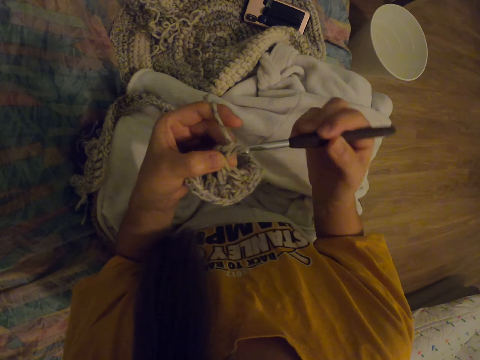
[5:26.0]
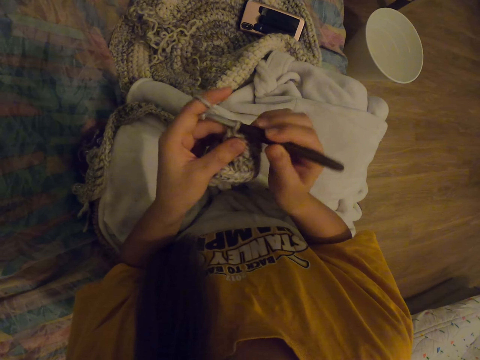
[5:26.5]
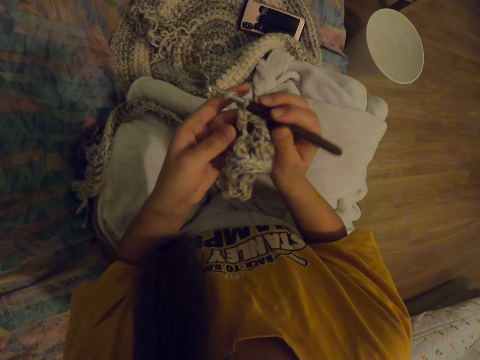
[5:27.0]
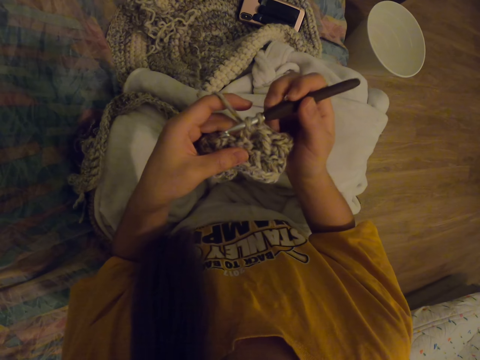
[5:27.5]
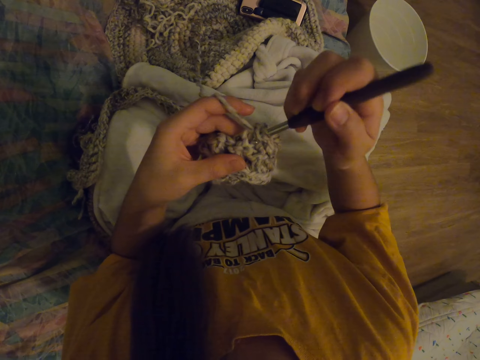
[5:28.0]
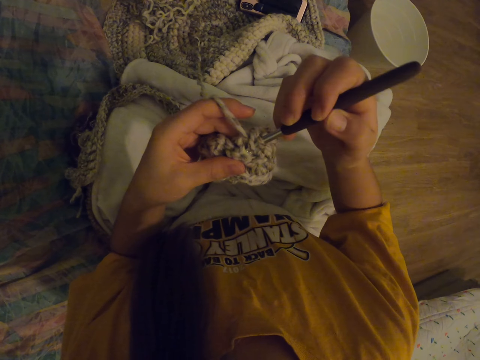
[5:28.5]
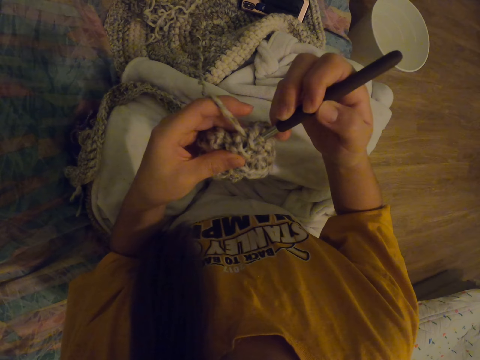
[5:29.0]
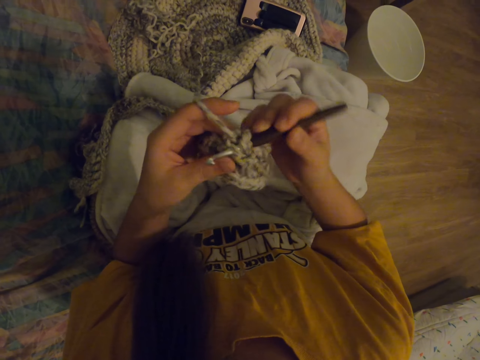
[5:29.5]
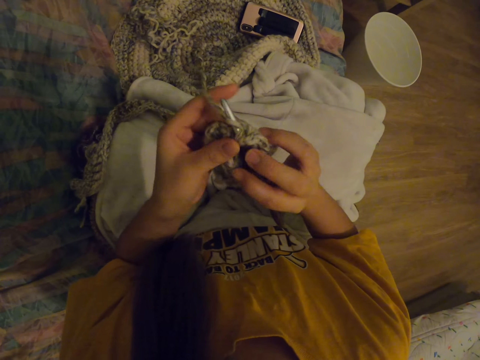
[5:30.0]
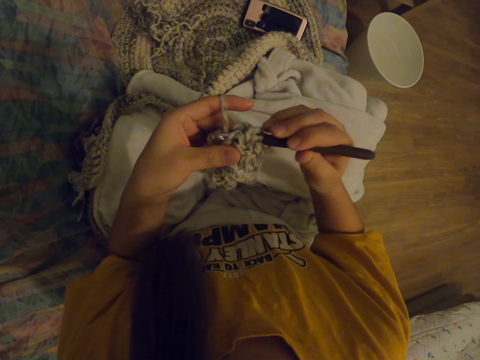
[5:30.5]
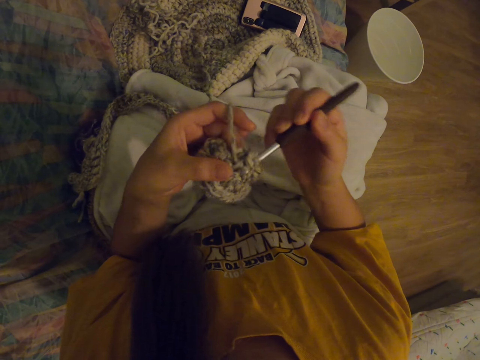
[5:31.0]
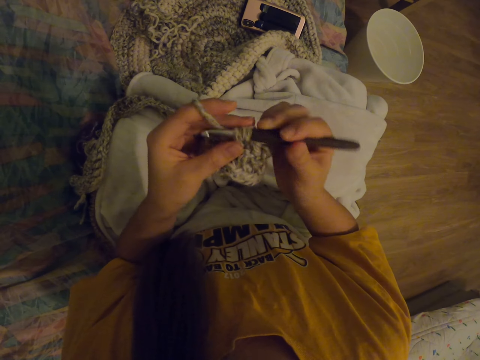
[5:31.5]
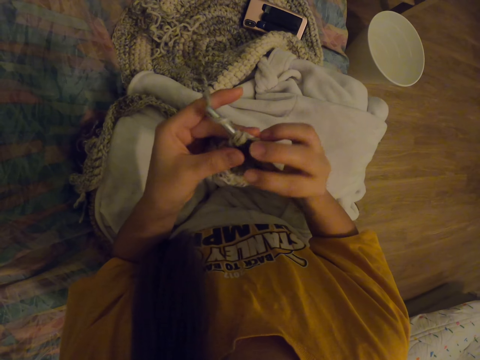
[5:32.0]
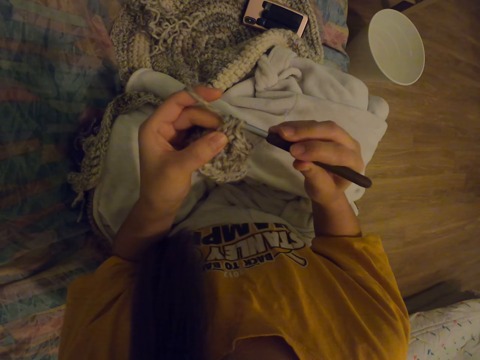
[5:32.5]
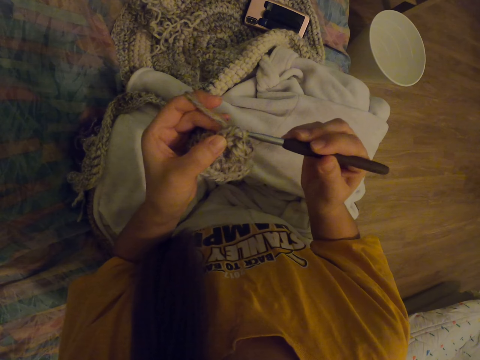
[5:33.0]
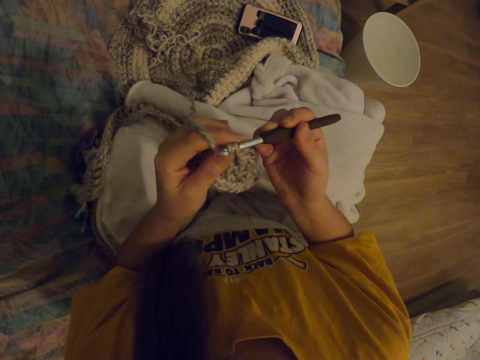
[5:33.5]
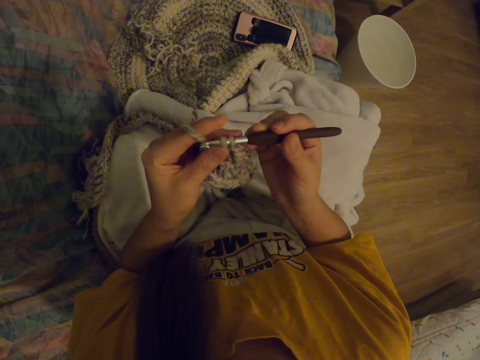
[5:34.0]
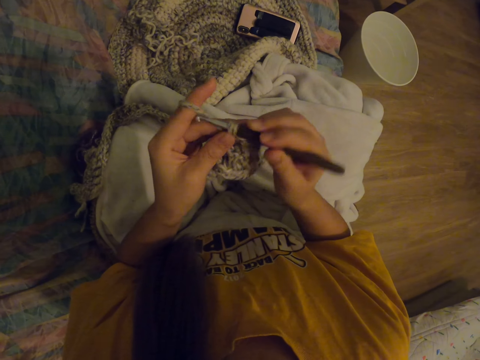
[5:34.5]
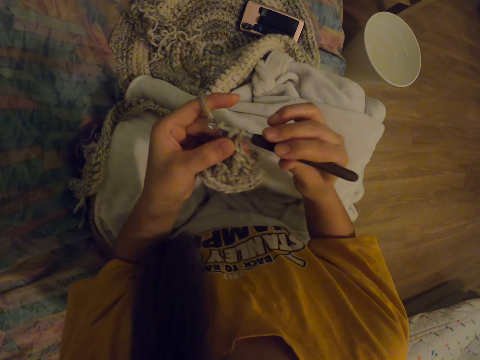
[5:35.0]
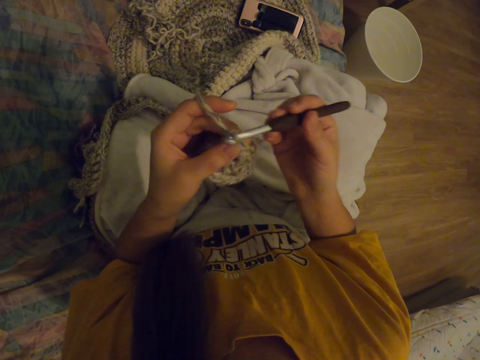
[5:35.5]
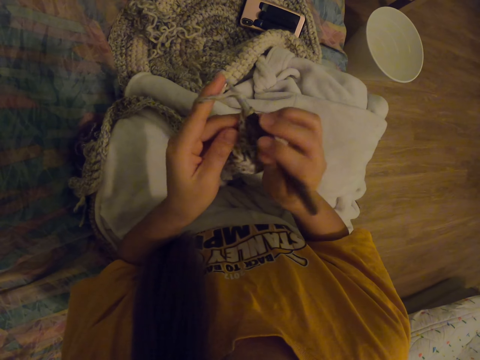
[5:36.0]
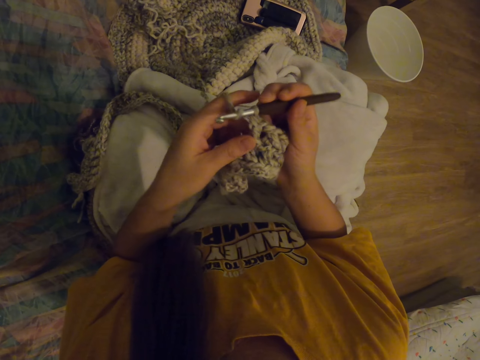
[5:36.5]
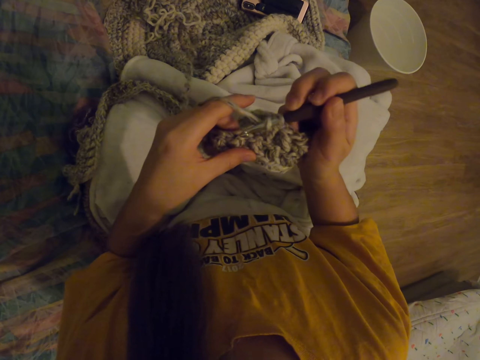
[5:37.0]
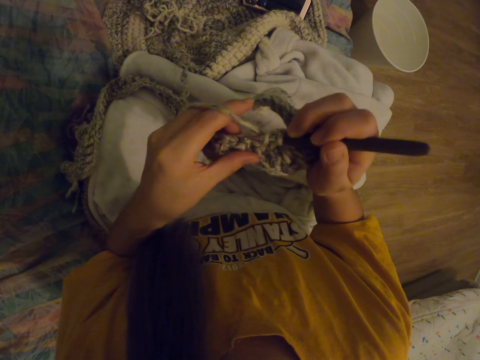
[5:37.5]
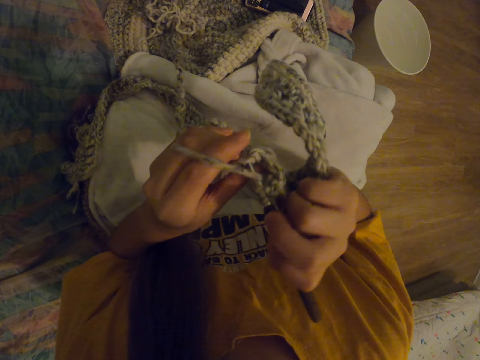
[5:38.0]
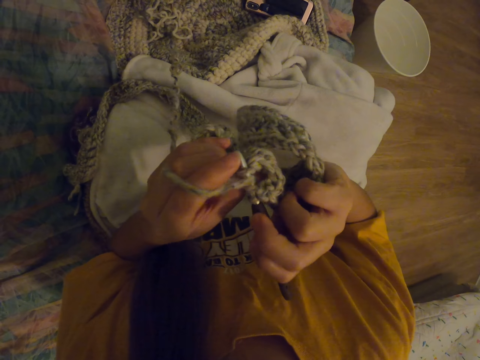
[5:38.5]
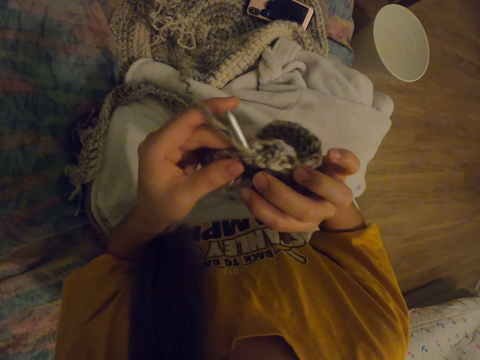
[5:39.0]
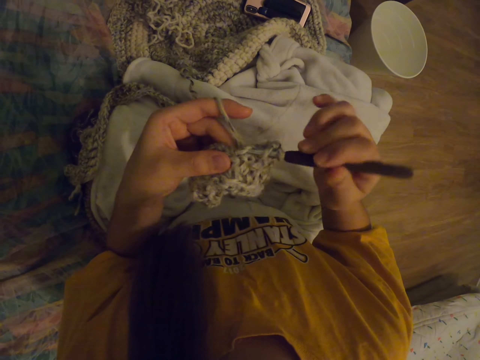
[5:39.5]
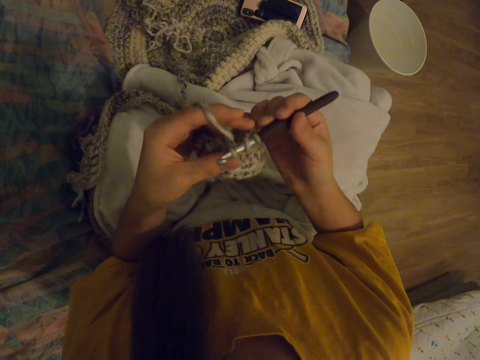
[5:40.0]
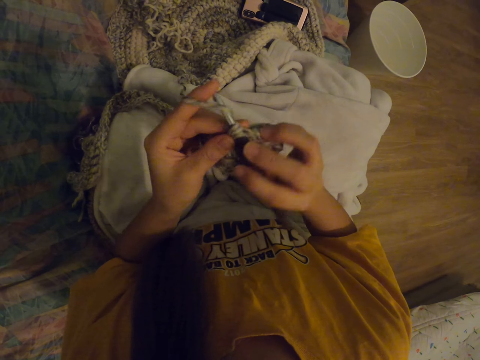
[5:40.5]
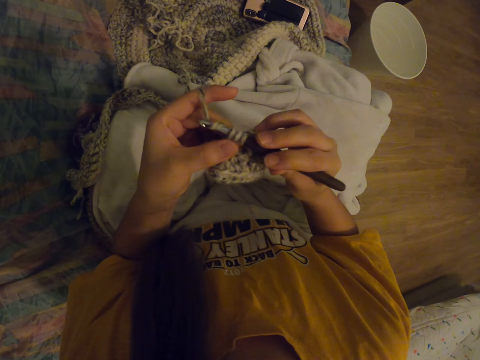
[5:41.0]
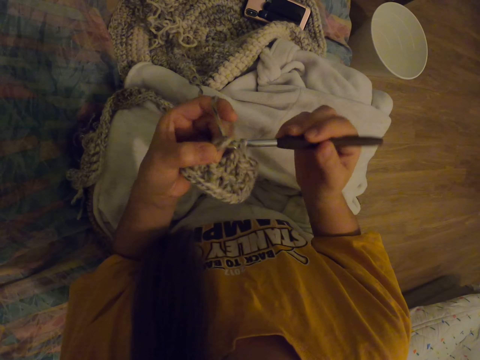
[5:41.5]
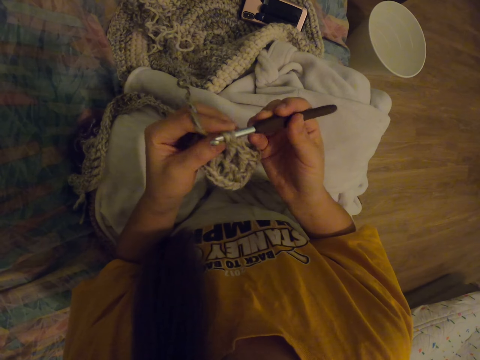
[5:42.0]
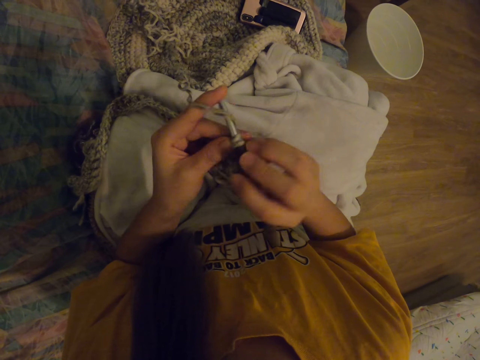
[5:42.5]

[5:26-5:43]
The camera wearer inserts the crochet hook needle into the woolen piece. They pull a wool rope with the crochet hook needle. They insert the crochet hook needle into the woolen piece. They pull the wool rope with the crochet hook needle.

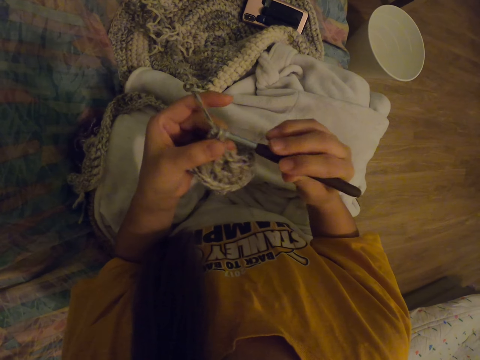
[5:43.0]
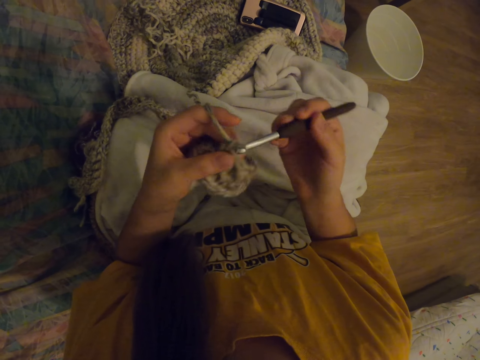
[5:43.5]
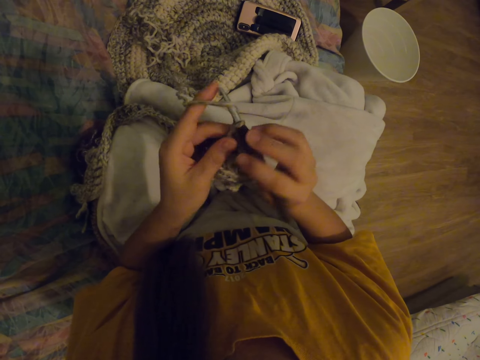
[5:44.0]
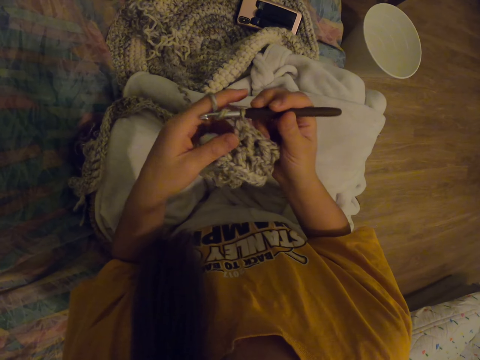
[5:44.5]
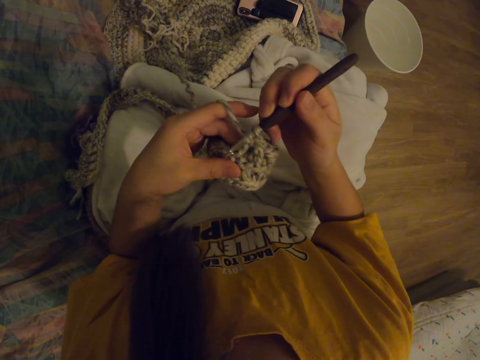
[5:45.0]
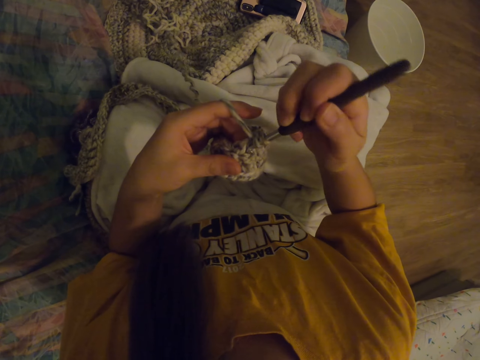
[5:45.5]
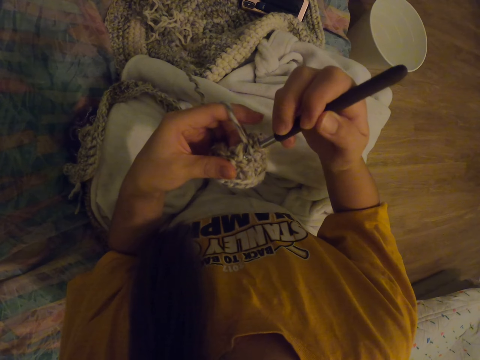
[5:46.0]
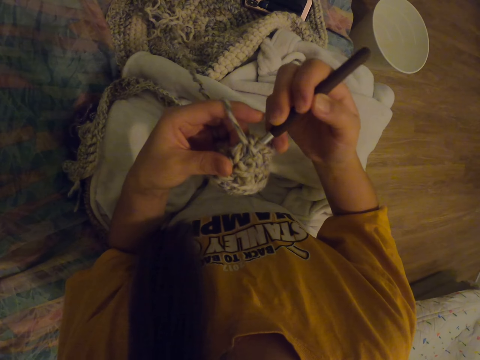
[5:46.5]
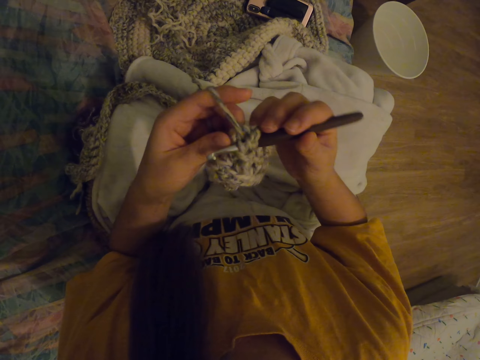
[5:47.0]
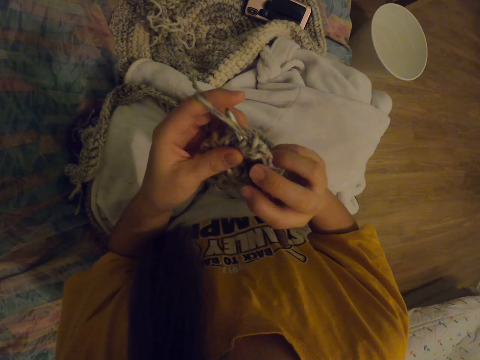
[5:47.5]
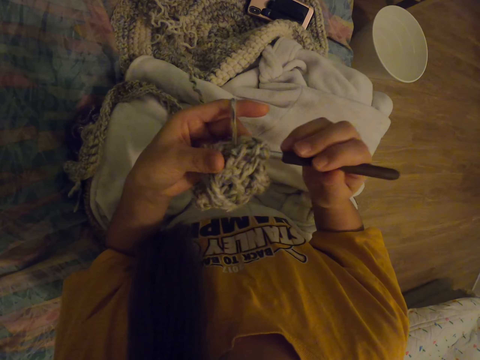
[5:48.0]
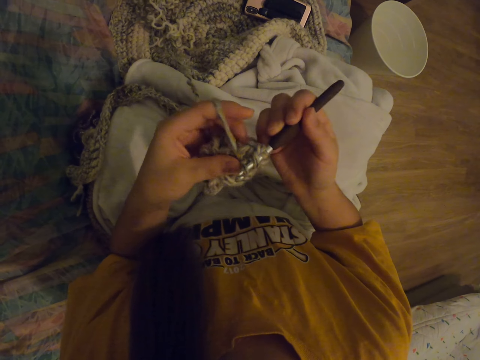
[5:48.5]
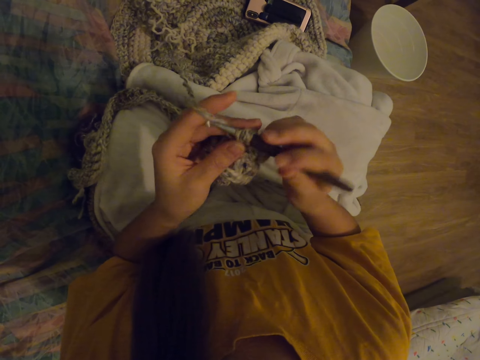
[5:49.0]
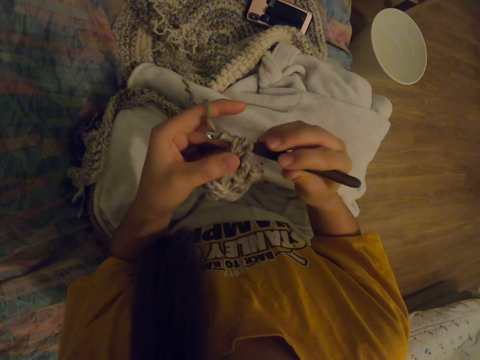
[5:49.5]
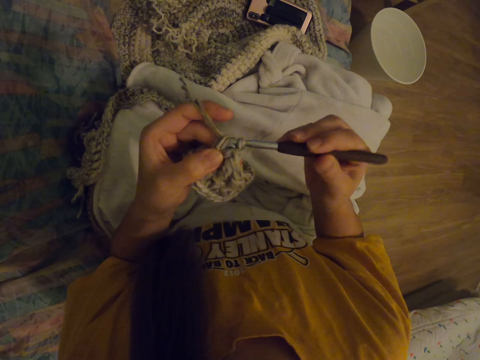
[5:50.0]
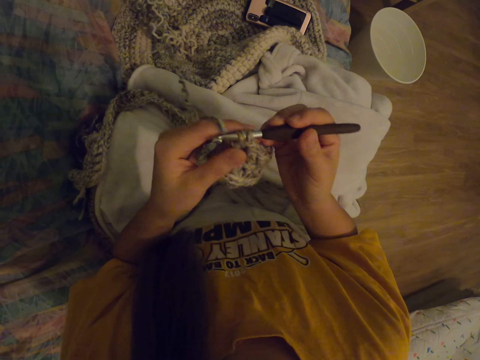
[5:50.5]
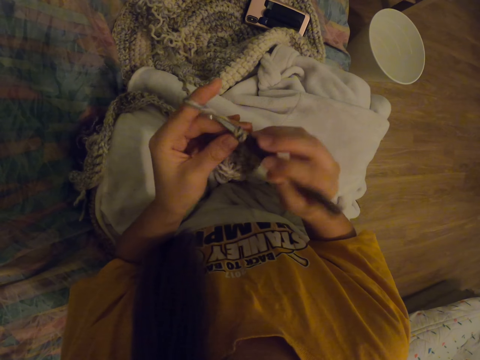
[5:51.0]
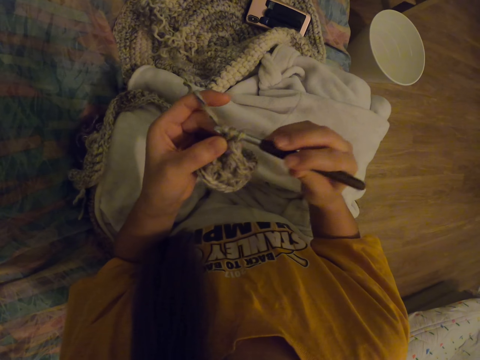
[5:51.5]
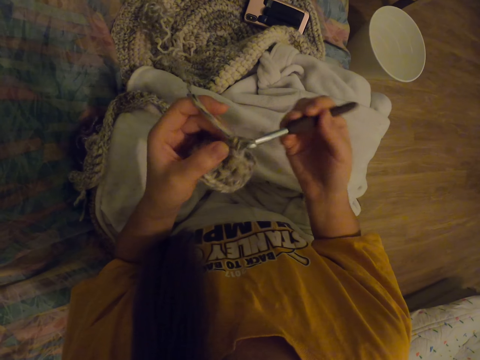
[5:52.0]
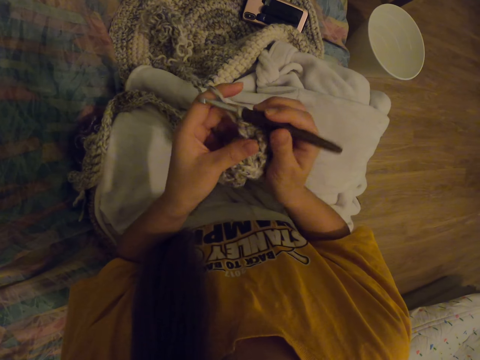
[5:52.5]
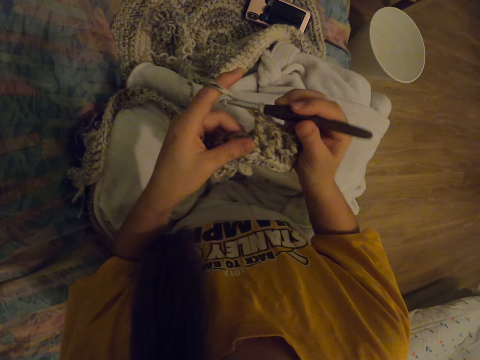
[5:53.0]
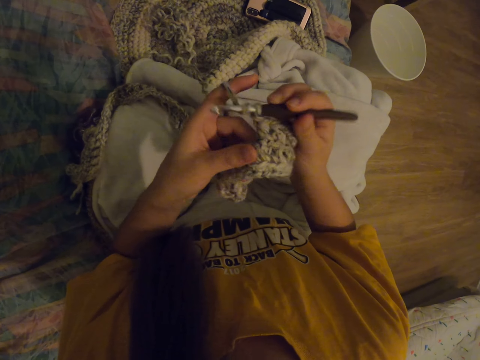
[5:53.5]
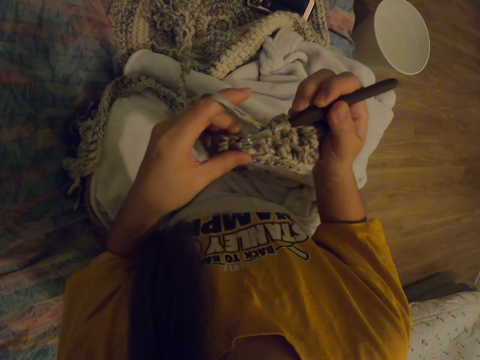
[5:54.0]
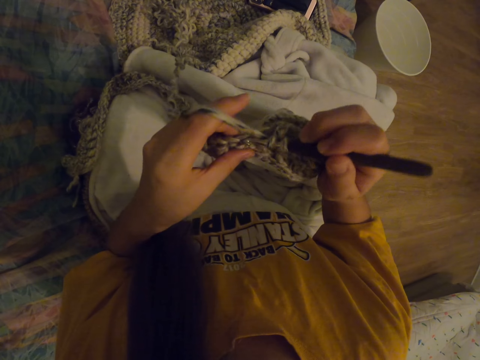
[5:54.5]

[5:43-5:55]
The camera wearer inserts the crochet hook needle into the woolen piece. They pull a wool rope with the crochet hook needle.
